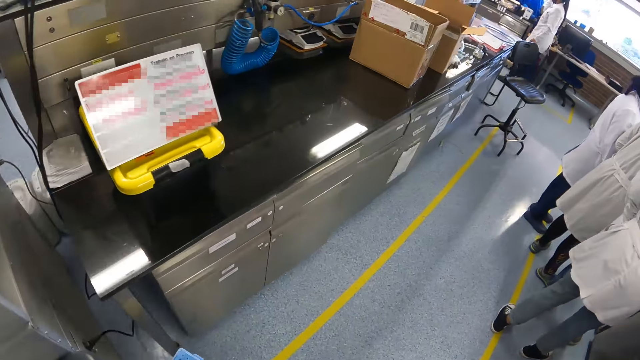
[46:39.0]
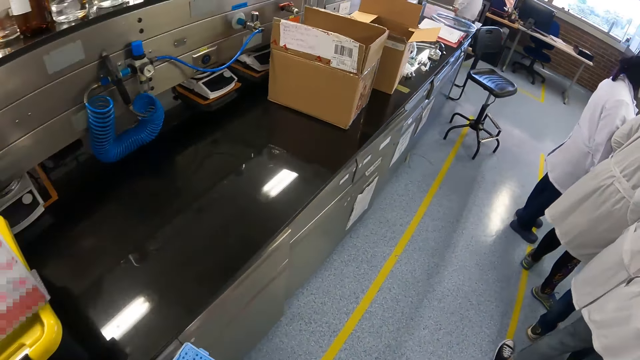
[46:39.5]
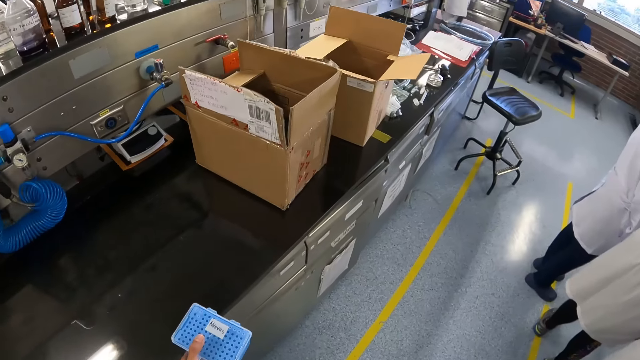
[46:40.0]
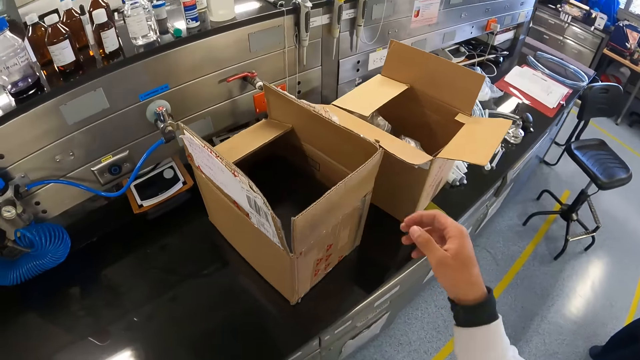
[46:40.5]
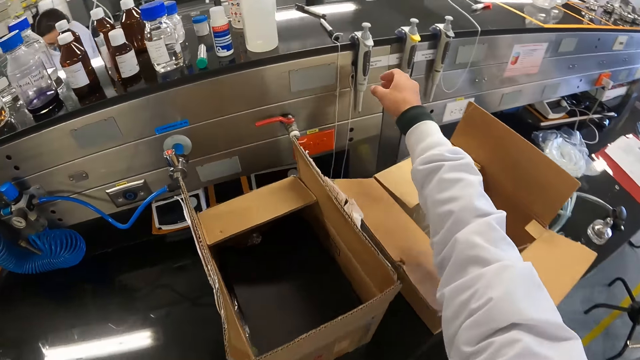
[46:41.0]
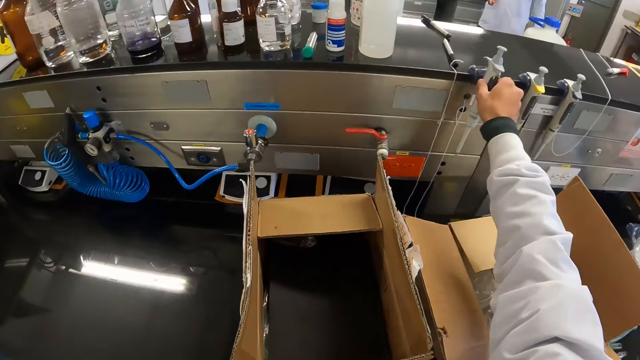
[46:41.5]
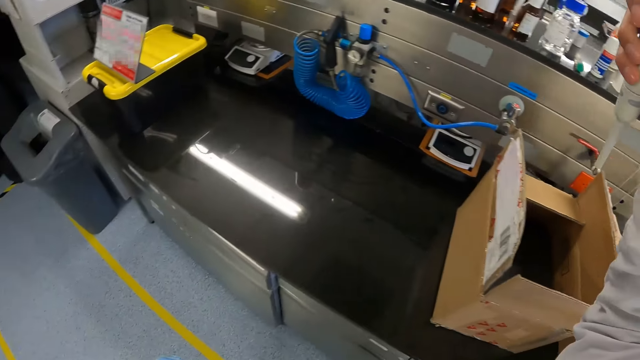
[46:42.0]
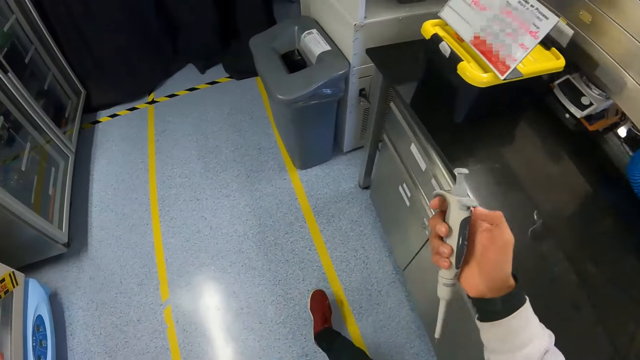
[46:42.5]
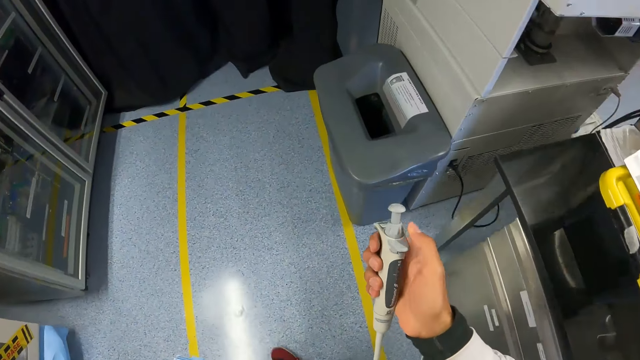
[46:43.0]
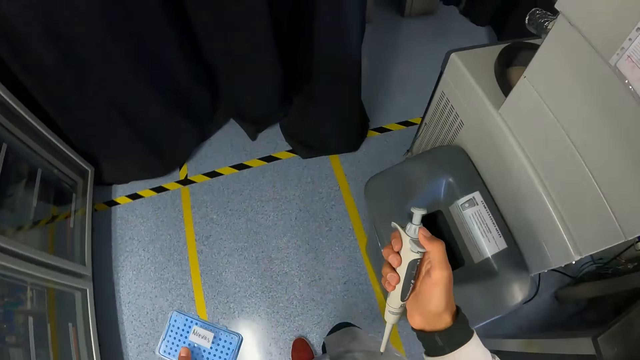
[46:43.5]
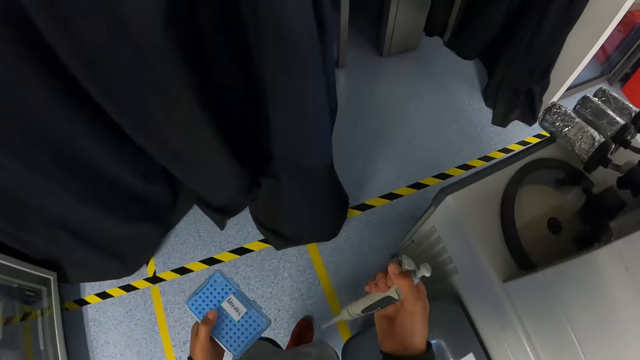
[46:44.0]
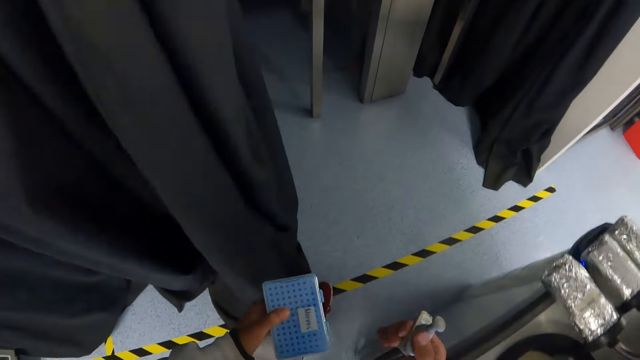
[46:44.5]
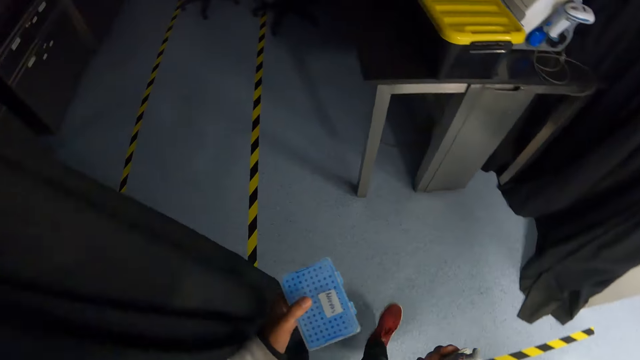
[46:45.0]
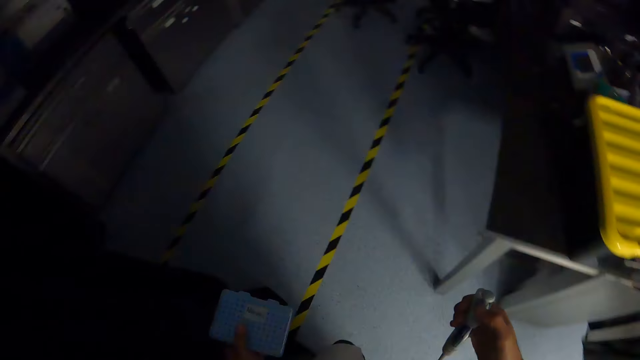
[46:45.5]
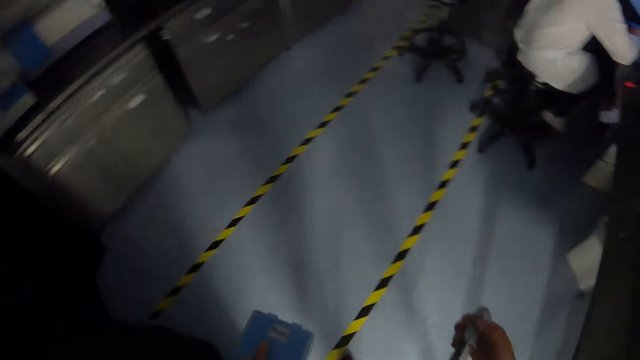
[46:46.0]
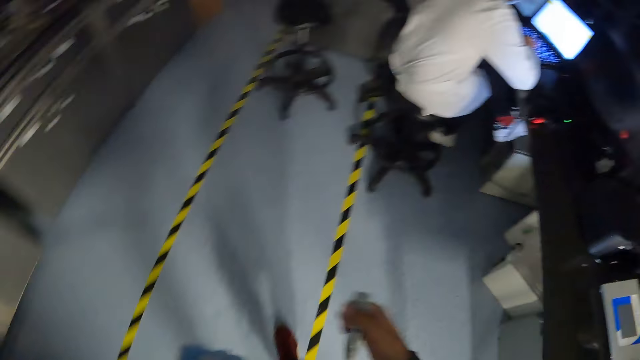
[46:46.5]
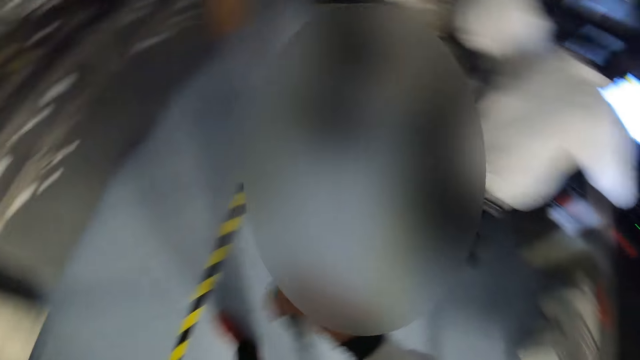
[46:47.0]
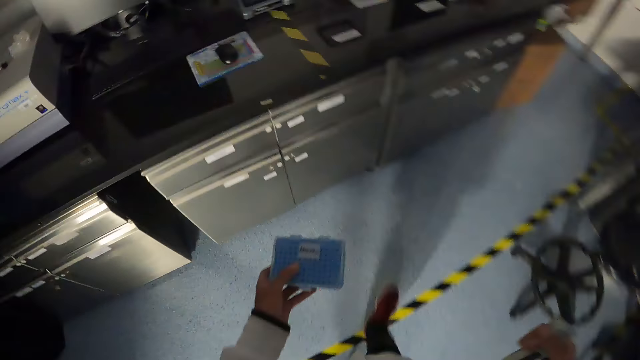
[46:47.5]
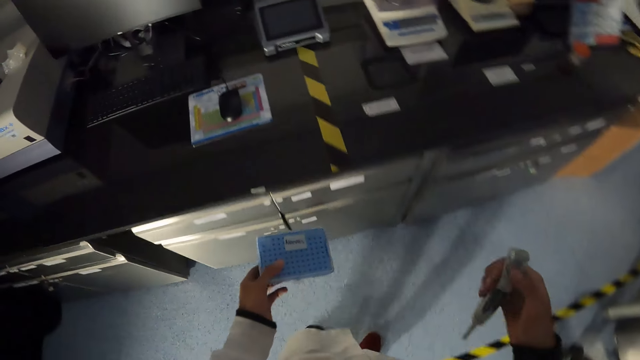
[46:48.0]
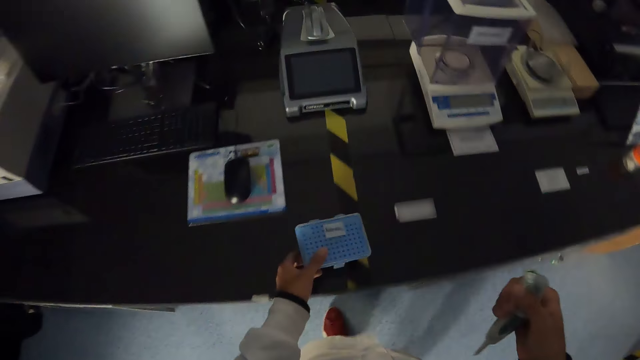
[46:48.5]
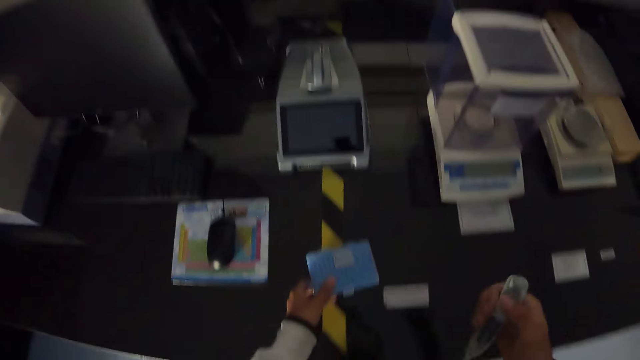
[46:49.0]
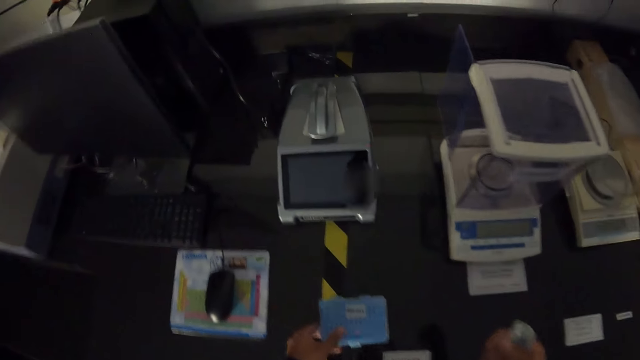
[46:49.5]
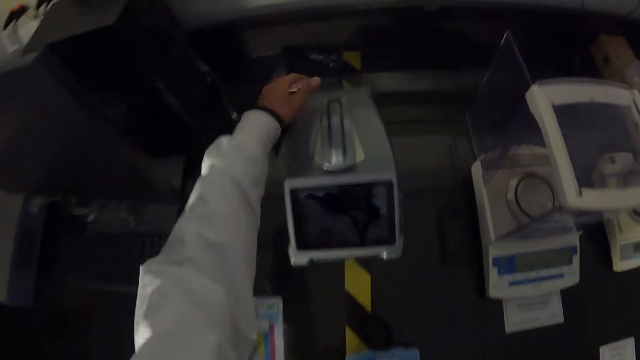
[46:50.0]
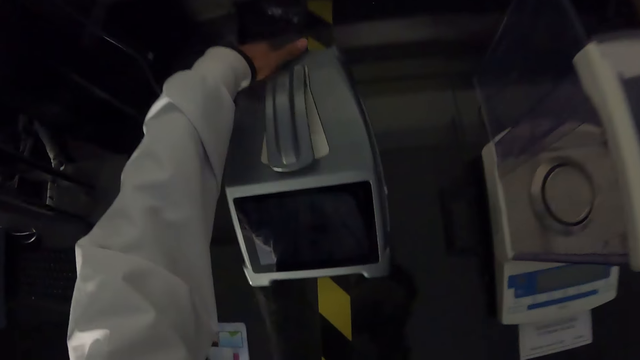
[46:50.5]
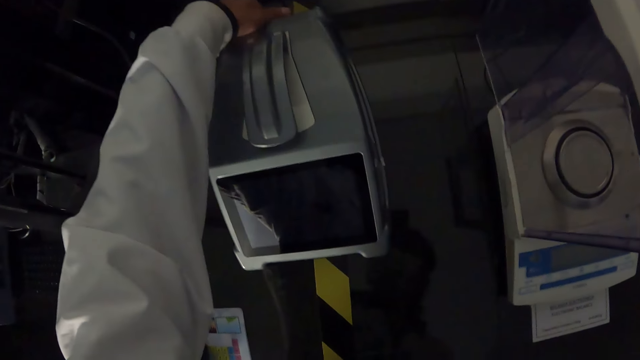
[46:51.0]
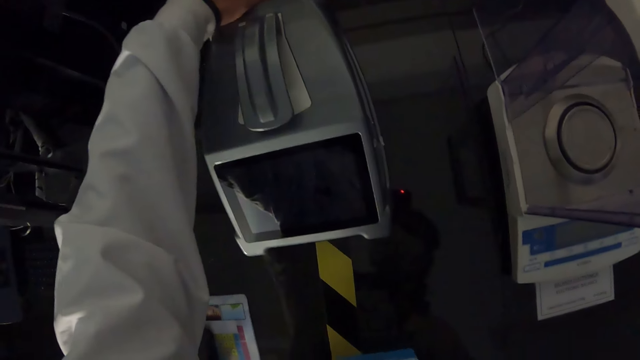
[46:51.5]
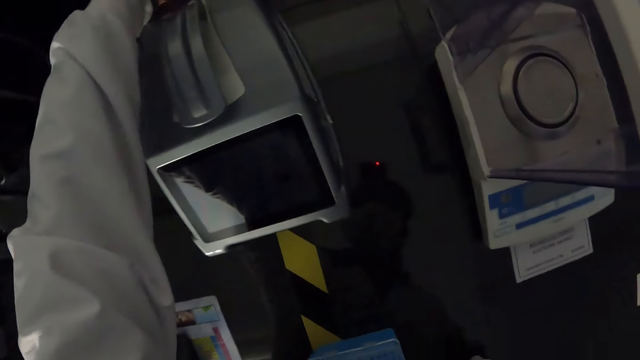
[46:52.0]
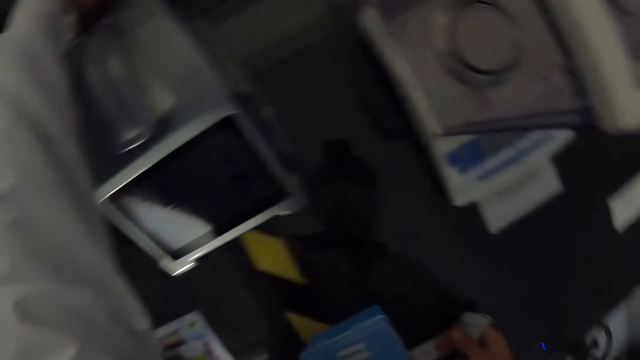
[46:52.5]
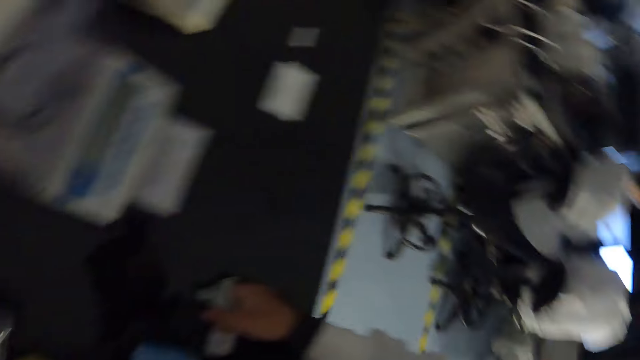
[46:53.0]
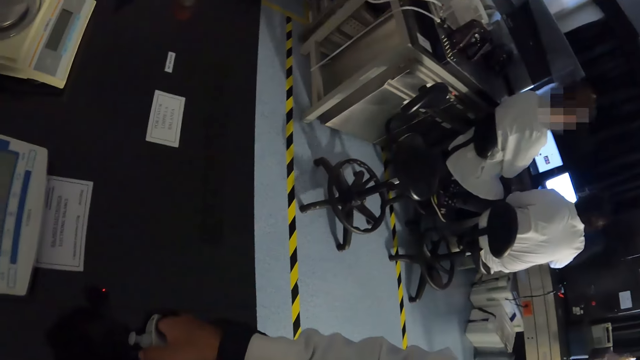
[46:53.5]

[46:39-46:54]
The camera wearer carries a pipette with her right hand from the pipette stand. She picks up the pipette. She drops the test tube case on the table with her left hand. She touches a centrifuge with her left hand.

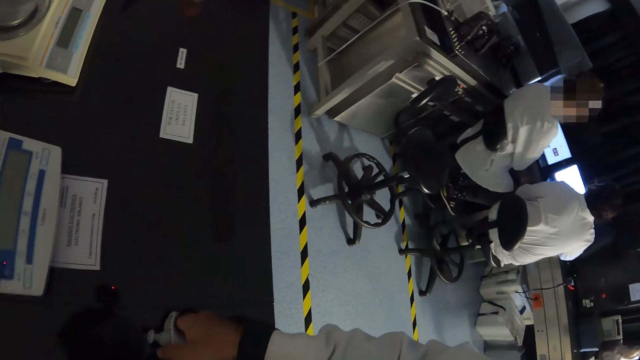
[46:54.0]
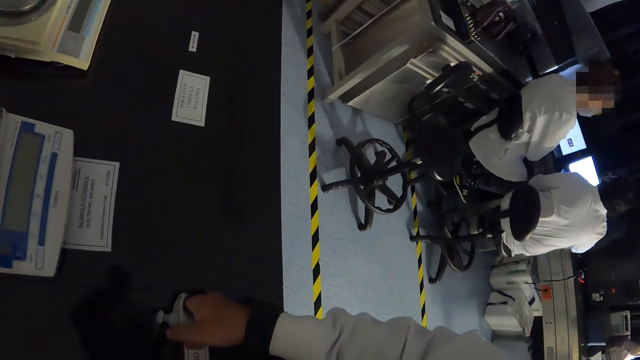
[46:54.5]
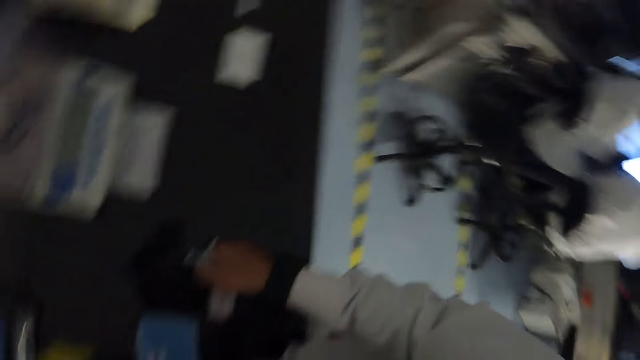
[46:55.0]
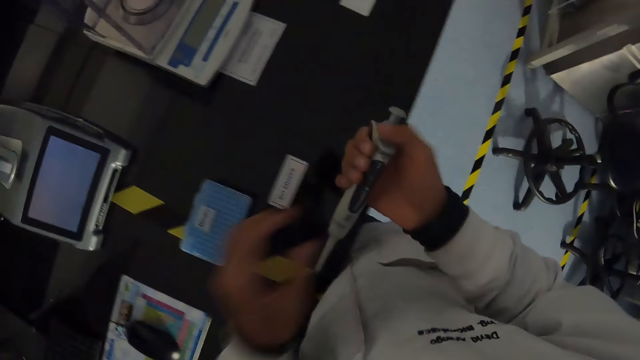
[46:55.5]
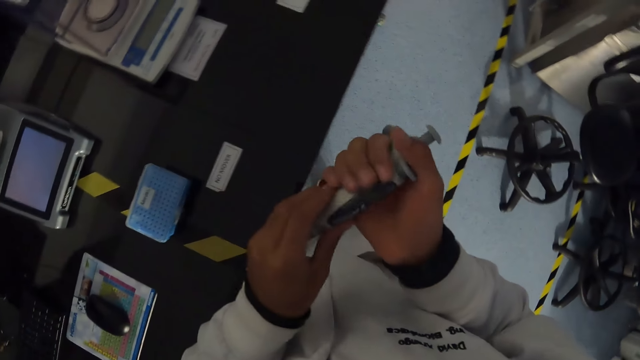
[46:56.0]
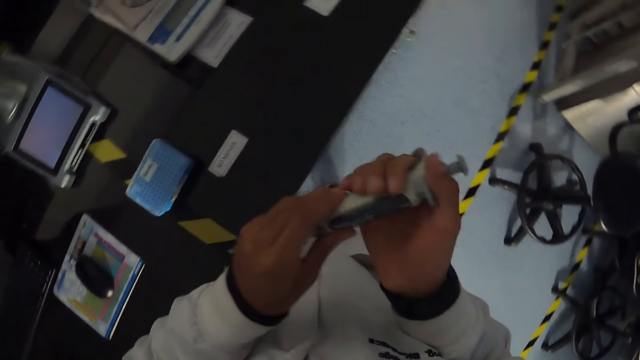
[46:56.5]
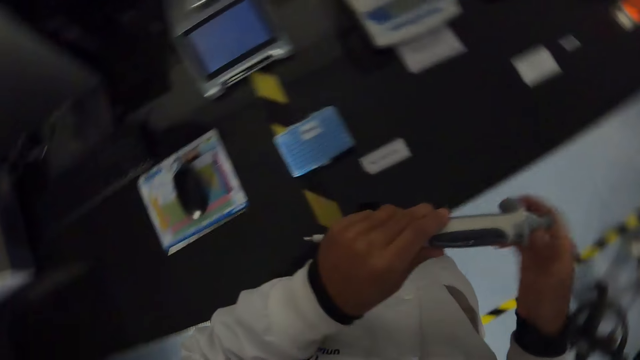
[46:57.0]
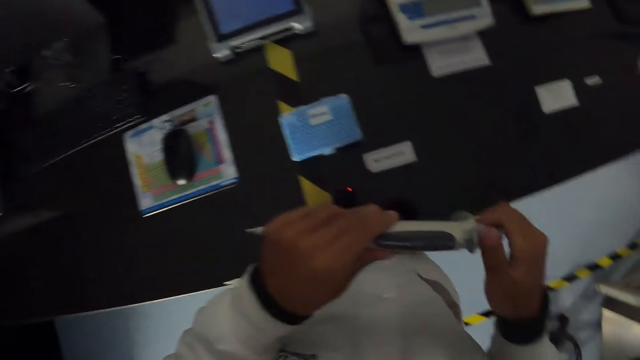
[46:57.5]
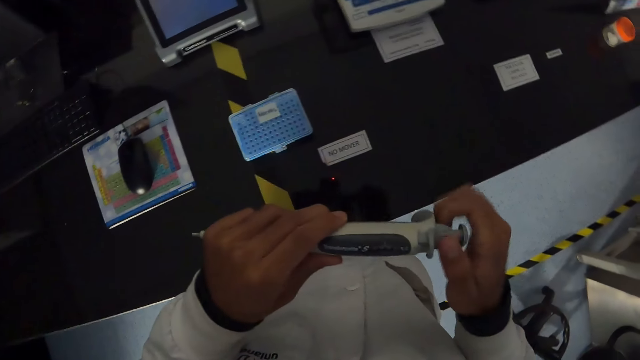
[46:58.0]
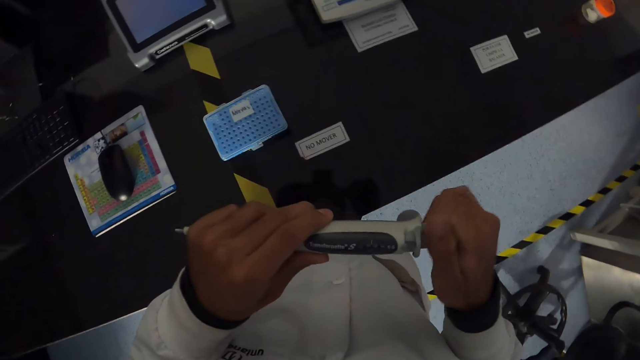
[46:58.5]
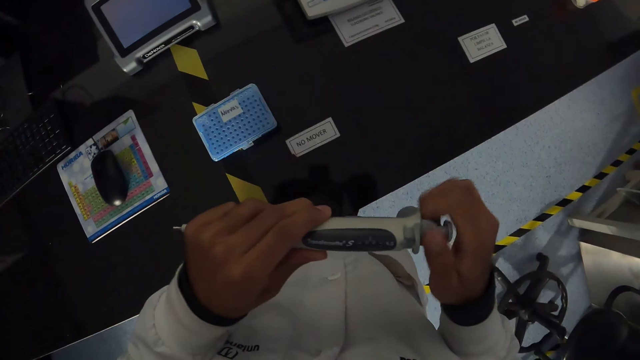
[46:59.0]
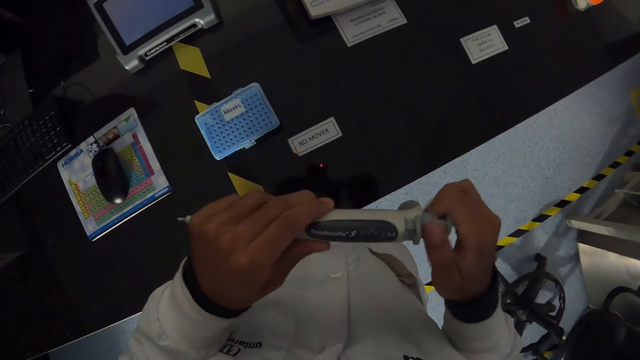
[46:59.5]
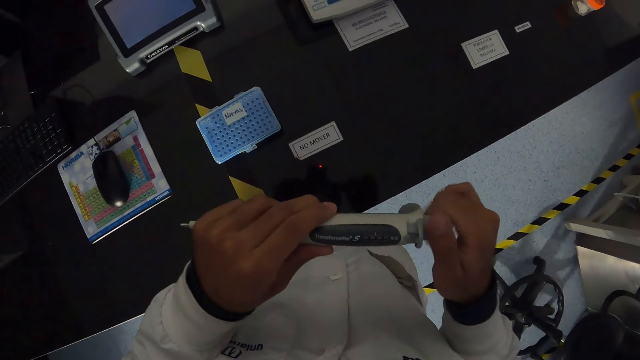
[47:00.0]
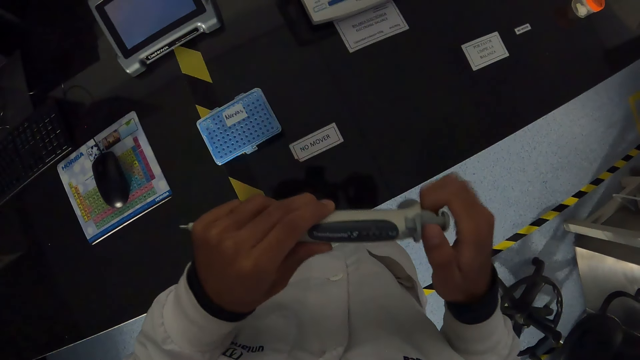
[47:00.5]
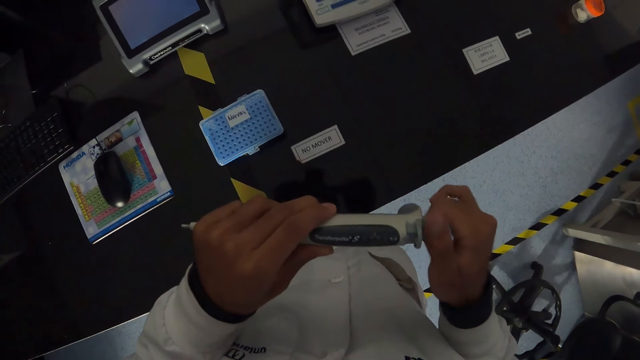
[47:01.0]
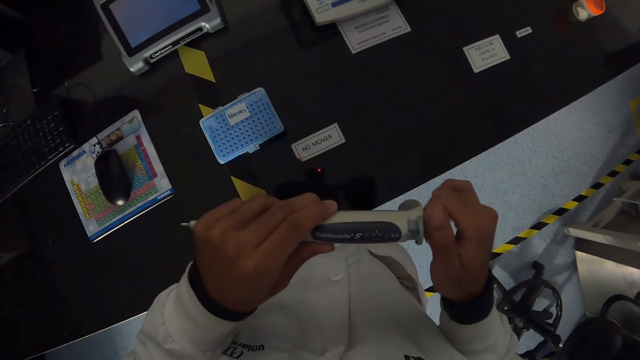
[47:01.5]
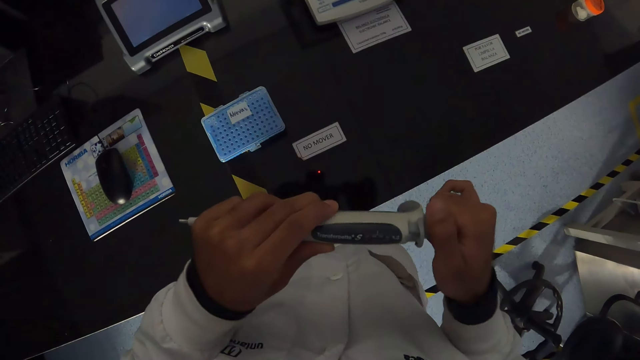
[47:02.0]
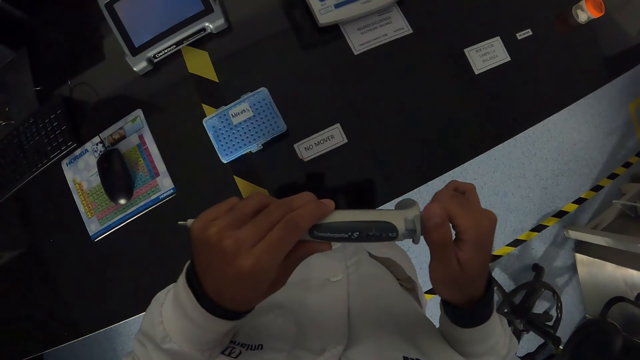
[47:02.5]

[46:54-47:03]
The camera wearer touches the pipette with her left hand. She holds the pipette with both hands. She loosens the bolt.
